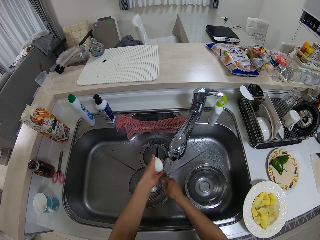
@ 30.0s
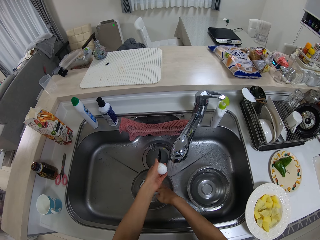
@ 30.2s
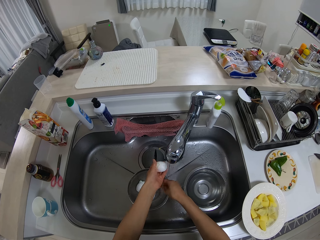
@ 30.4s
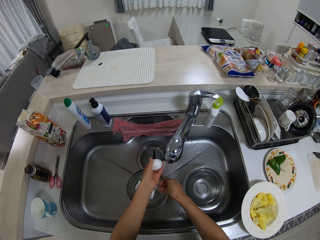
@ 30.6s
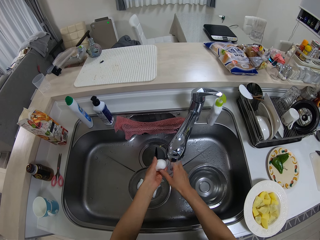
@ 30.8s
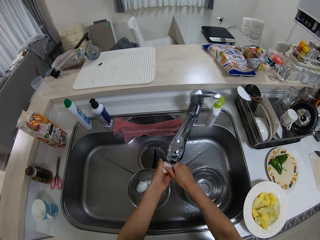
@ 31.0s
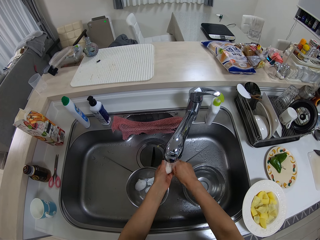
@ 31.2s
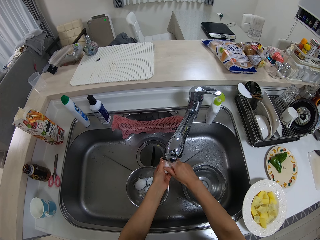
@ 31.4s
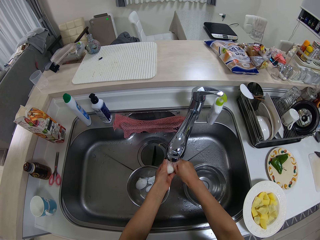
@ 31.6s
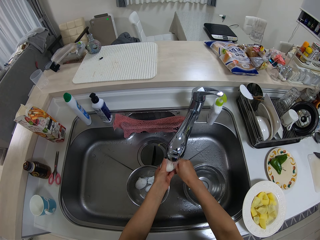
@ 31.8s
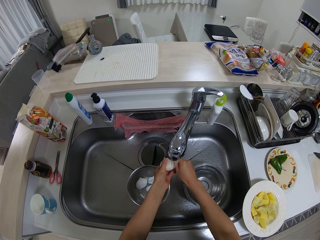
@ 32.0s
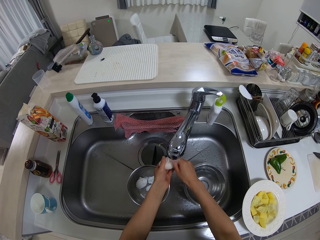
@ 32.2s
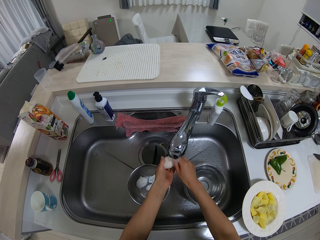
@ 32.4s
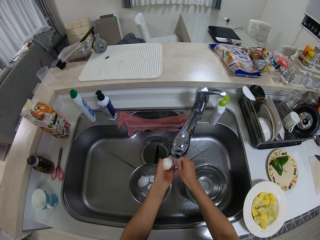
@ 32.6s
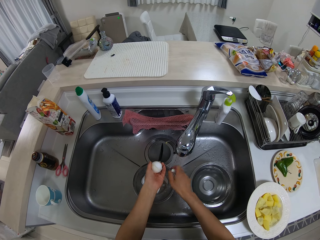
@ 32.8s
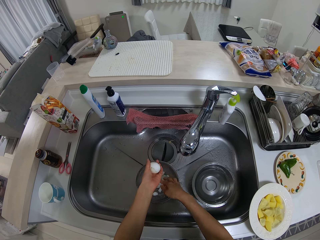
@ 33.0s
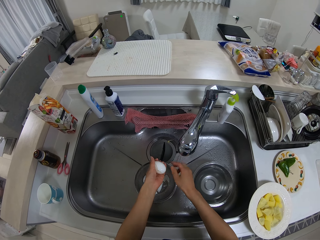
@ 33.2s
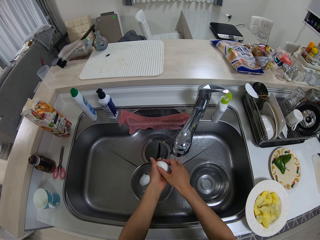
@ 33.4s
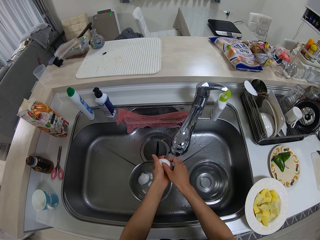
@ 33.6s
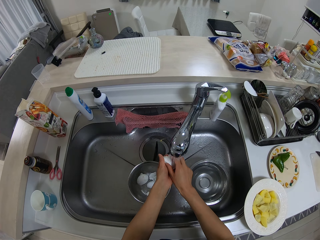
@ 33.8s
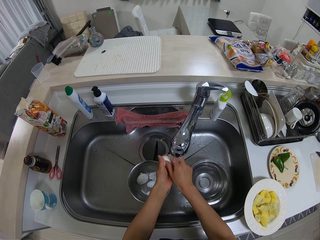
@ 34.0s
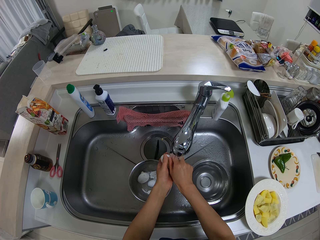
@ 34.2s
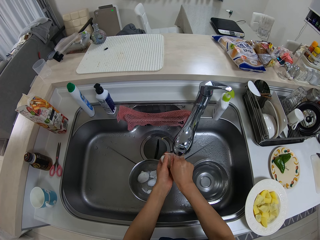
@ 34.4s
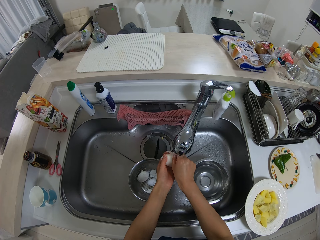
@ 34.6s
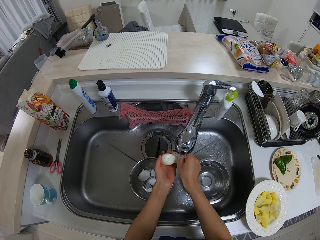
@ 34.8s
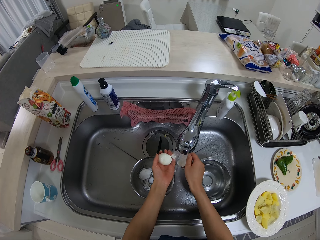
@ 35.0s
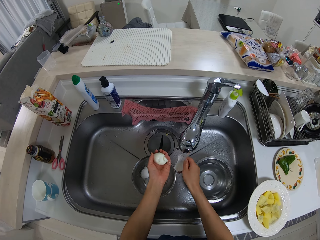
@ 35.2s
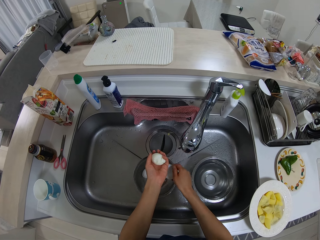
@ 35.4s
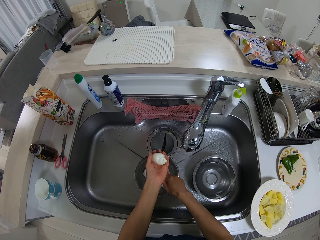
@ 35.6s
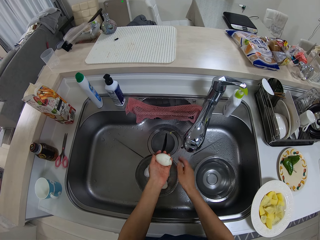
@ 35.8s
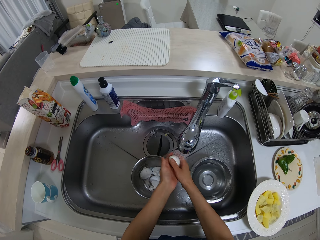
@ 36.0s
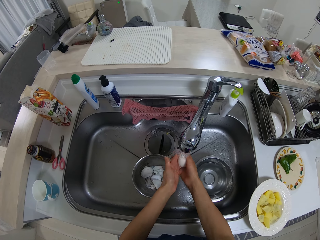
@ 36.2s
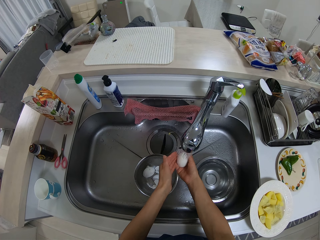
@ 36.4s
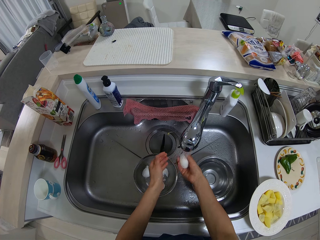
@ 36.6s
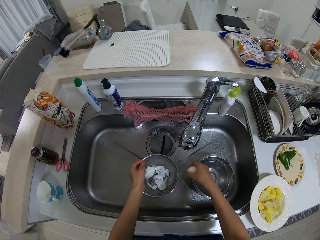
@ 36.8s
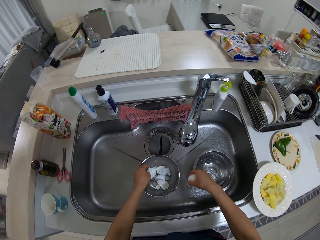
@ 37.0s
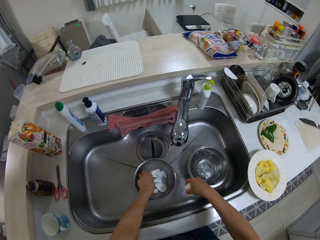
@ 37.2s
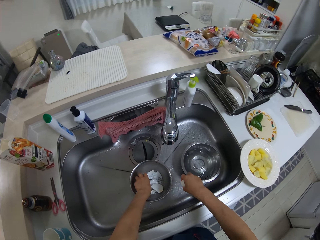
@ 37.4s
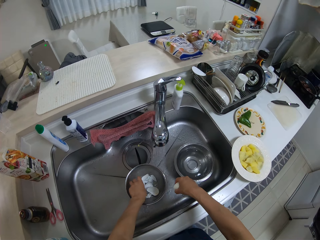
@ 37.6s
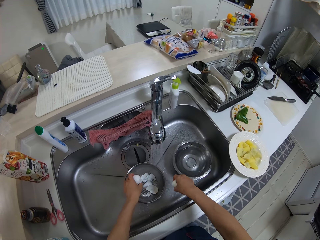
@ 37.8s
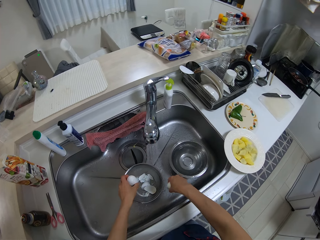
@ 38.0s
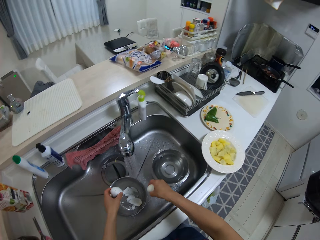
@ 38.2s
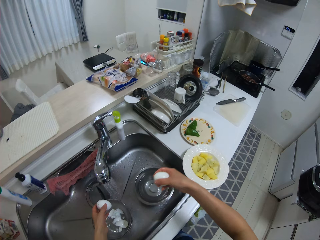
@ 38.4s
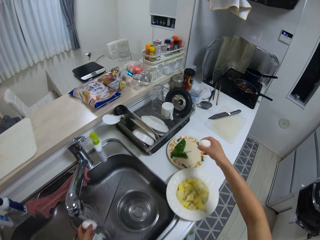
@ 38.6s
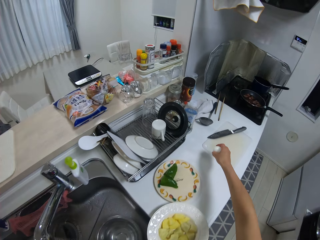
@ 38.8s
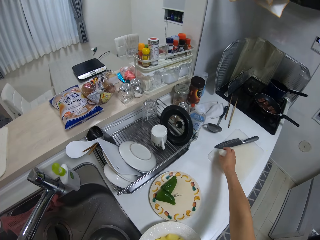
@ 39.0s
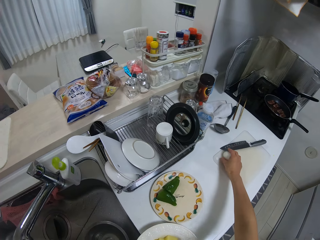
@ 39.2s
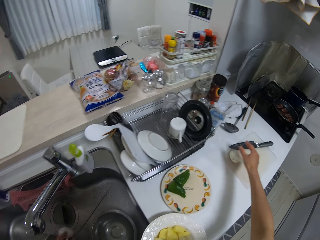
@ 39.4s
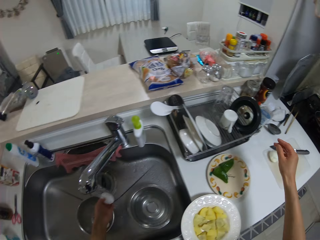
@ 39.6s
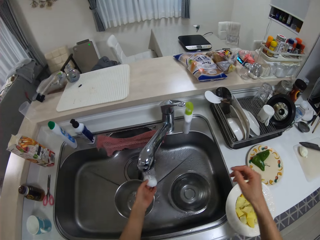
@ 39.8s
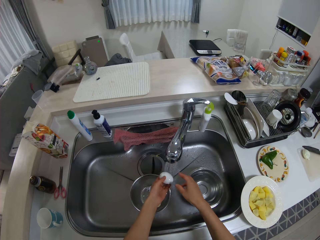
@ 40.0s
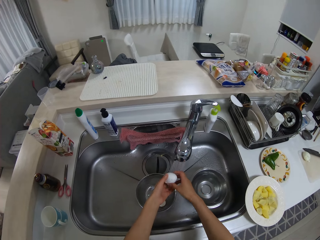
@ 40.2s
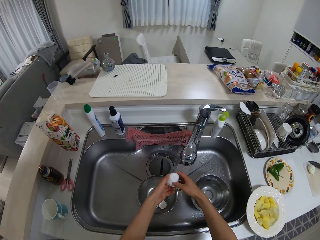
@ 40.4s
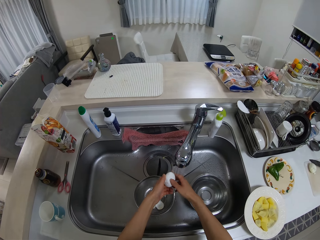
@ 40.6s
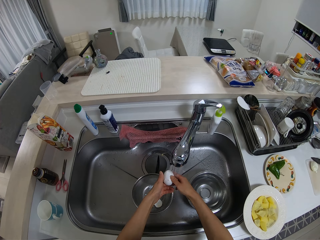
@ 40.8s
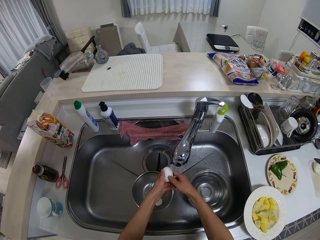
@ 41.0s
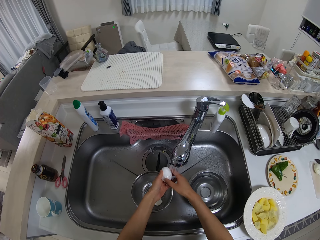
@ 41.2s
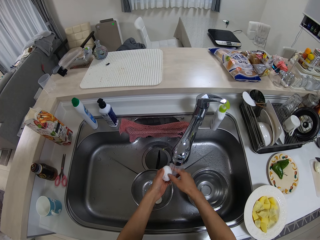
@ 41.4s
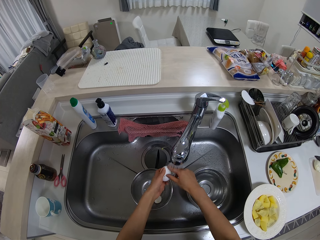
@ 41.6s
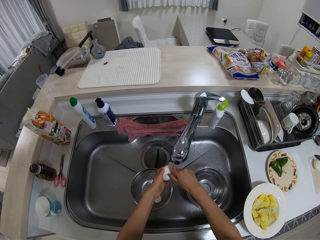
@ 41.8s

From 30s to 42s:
The camera wearer drops the shell into the plate in the sink with her right hand. She removes the shell from the egg with her right hand. She washes the egg. She drops the shell into the plate in the sink with her right hand. She removes the shell from the egg with her right hand. She drops the shell into the plate in the sink with her right hand. She washes the egg. She picks another egg from the plate with her left hand. She shakes the egg. She drops the egg on the chopping board on the table with her right hand. She removes the shell from the egg with her right hand.

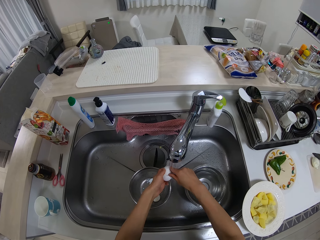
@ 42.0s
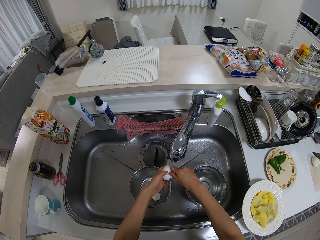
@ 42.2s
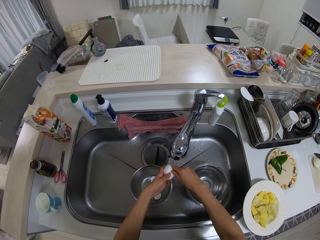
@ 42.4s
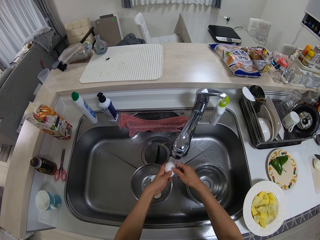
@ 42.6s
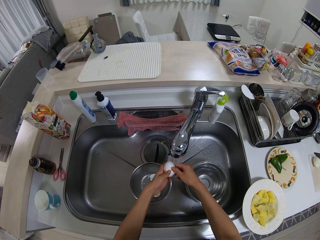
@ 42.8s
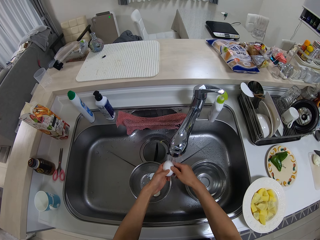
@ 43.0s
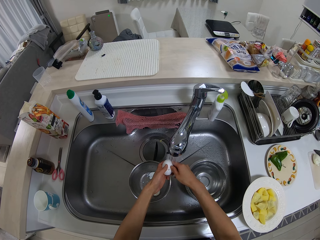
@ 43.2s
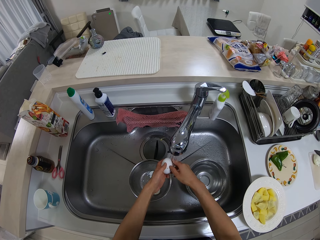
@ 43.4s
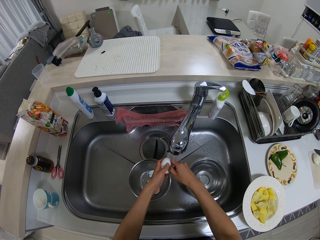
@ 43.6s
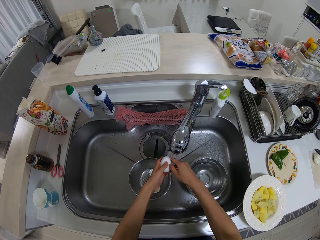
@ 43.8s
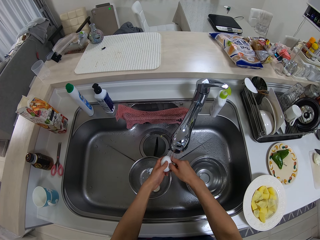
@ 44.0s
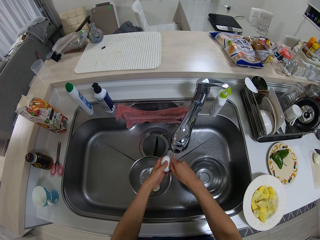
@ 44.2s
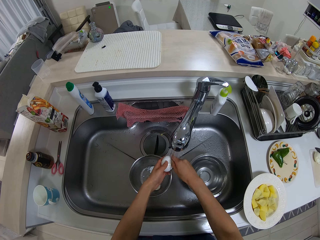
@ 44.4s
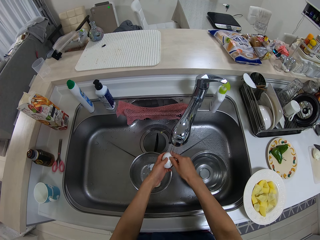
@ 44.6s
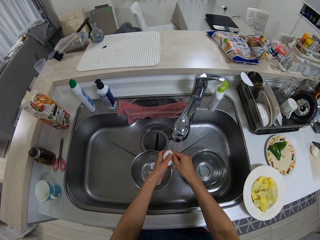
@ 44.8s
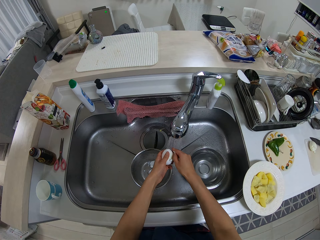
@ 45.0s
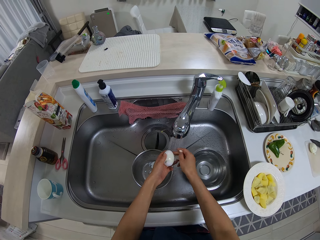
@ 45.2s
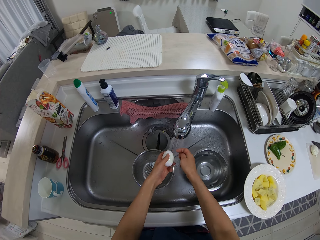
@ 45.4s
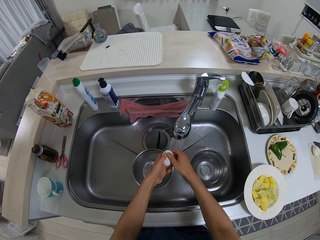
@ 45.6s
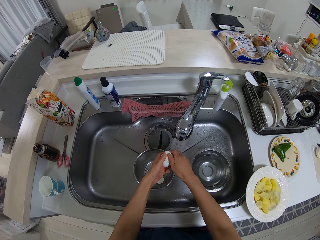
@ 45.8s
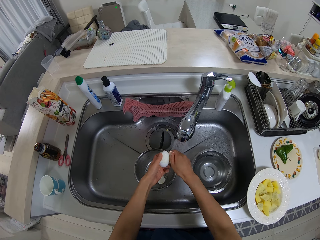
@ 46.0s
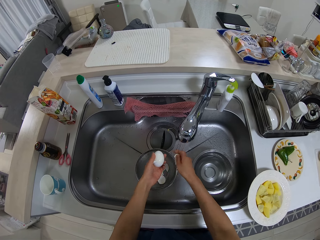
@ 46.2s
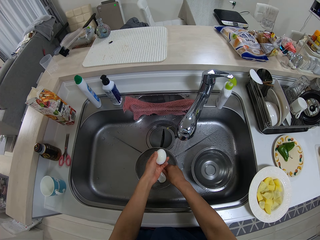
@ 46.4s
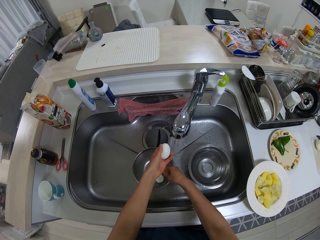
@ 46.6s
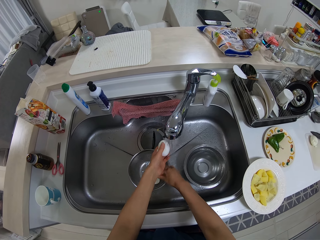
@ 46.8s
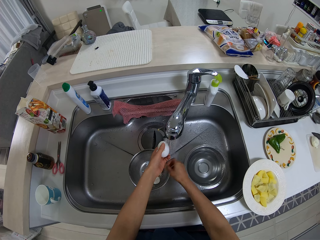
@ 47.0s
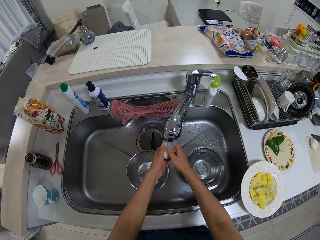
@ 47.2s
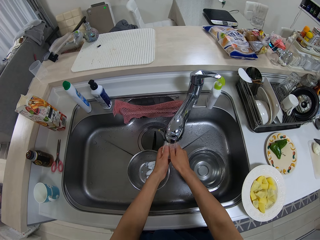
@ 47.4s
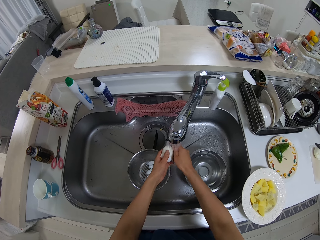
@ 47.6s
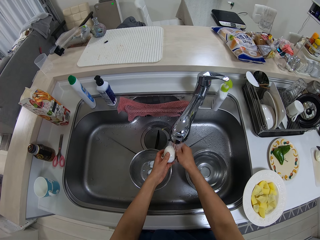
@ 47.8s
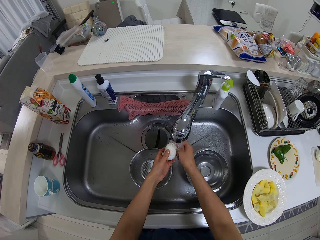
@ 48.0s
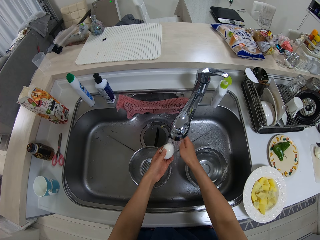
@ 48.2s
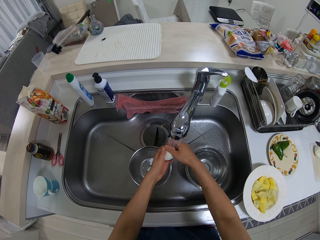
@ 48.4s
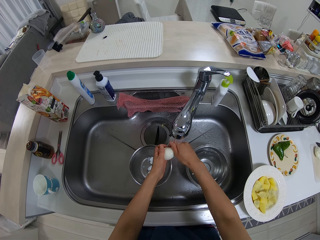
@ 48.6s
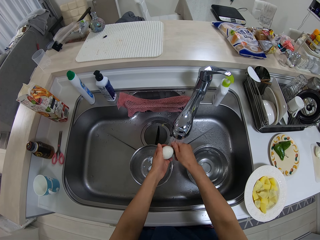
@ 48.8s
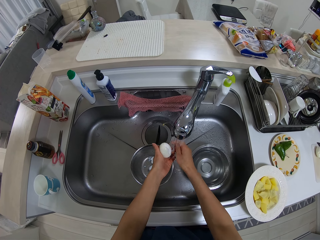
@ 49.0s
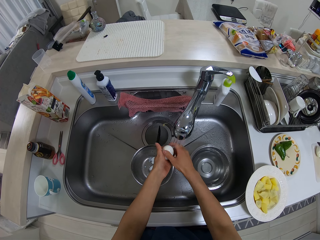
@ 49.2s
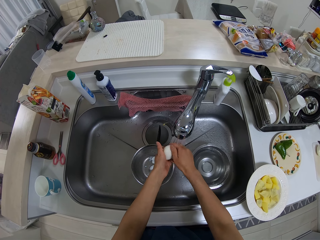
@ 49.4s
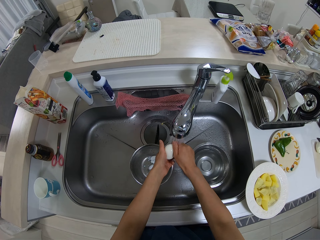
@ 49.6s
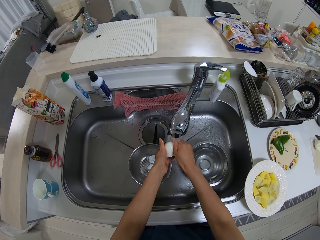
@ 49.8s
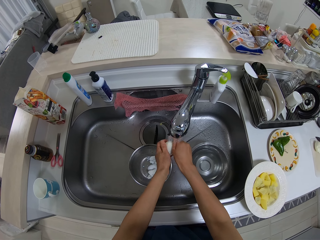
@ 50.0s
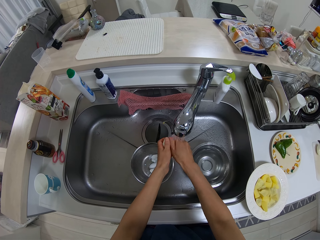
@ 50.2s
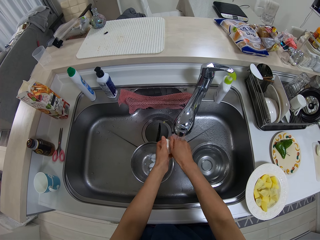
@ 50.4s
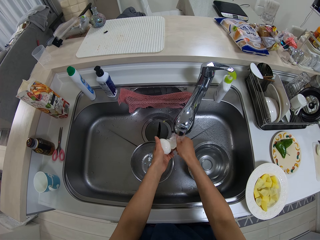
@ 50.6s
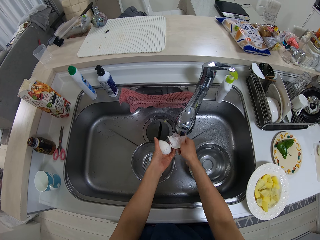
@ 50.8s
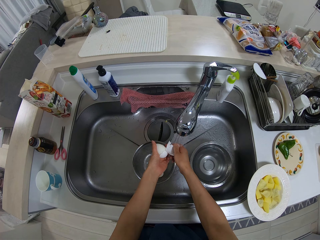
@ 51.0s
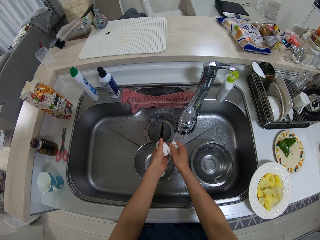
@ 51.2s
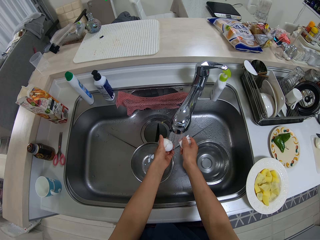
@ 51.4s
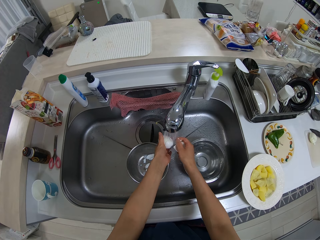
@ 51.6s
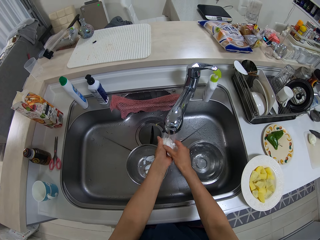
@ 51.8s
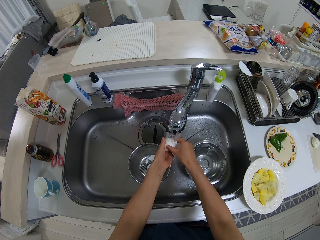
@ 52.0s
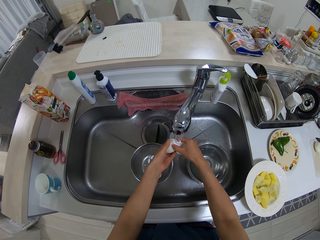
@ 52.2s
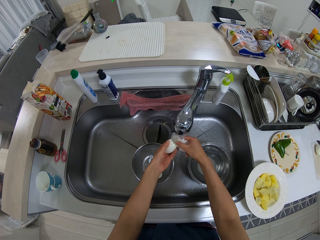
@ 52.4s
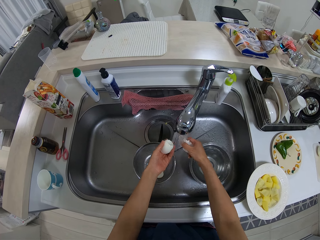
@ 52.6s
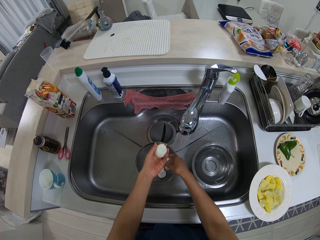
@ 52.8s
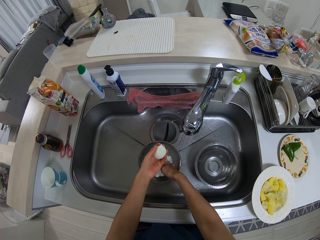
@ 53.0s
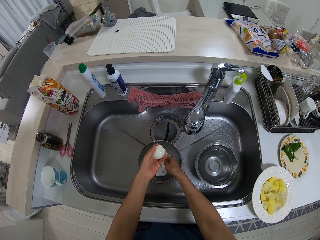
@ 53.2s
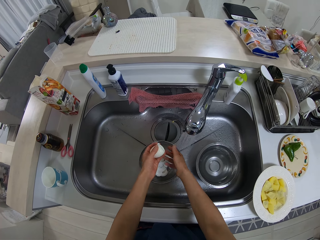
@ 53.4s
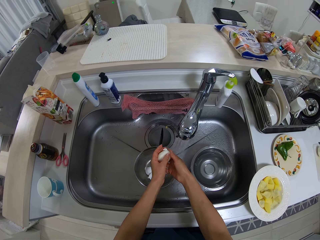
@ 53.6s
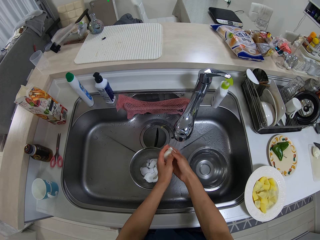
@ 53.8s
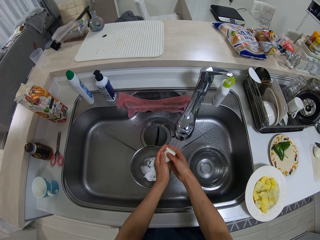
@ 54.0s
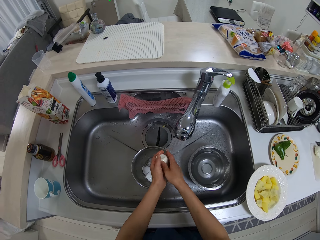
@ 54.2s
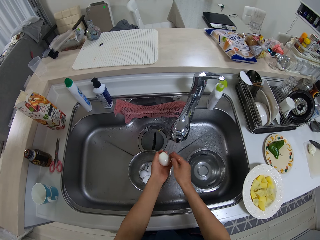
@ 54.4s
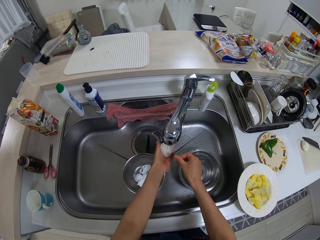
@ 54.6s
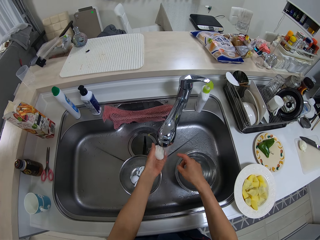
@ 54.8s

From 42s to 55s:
The camera wearer washes the egg. She removes the eggshell. She drops the shell into the plate in the sink with her right hand. She washes the egg. She removes the shell from the egg with her right hand. She drops the shell into the plate in the sink with her right hand. She washes the egg.
